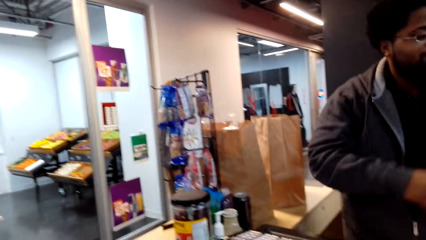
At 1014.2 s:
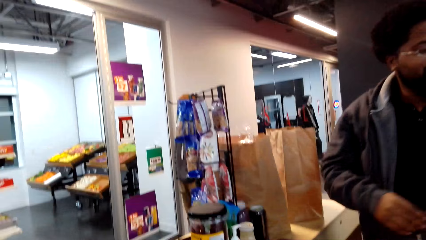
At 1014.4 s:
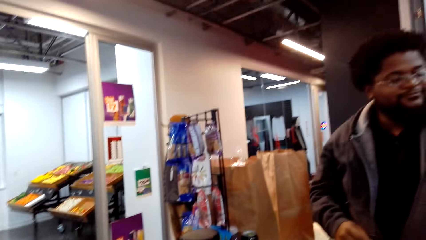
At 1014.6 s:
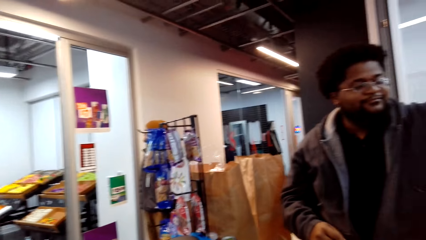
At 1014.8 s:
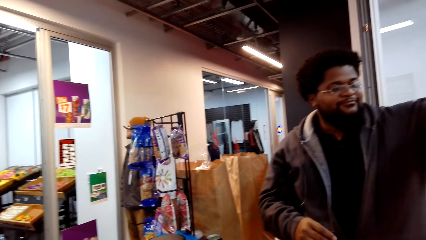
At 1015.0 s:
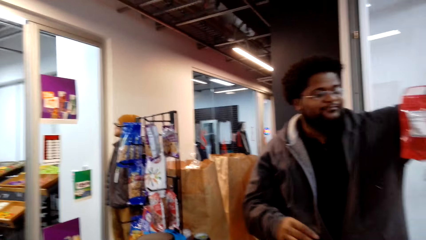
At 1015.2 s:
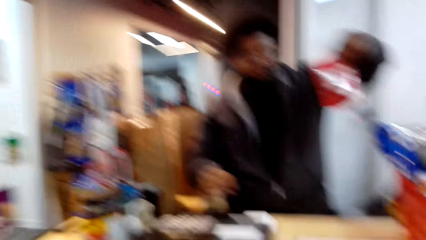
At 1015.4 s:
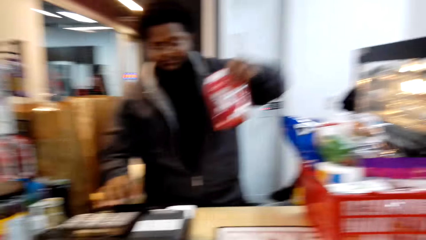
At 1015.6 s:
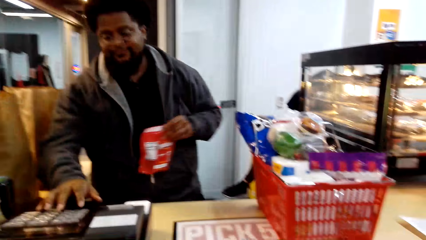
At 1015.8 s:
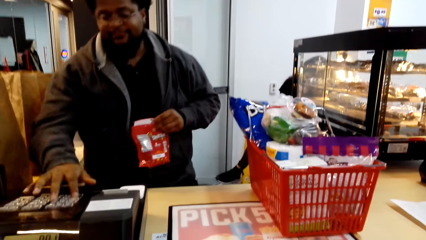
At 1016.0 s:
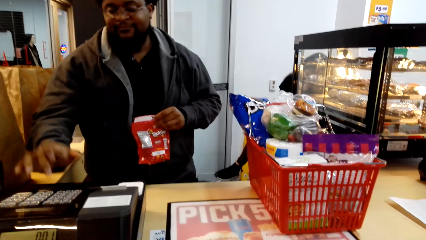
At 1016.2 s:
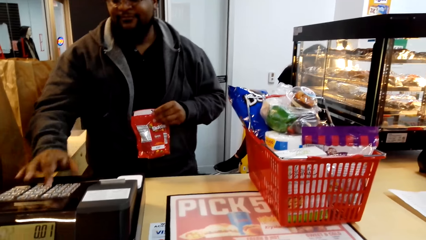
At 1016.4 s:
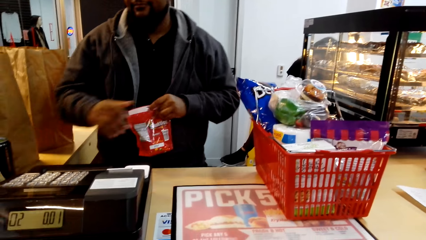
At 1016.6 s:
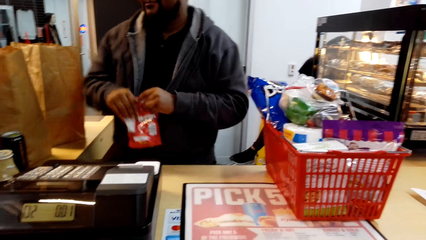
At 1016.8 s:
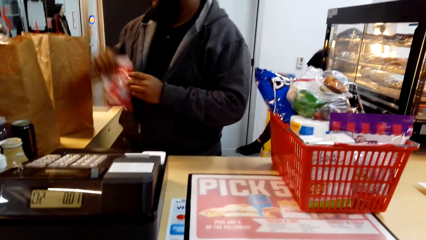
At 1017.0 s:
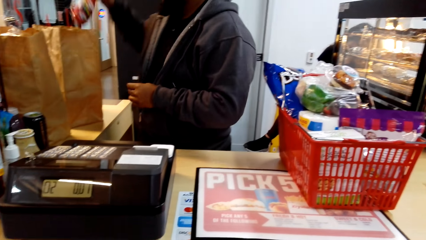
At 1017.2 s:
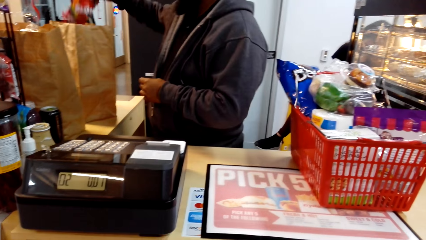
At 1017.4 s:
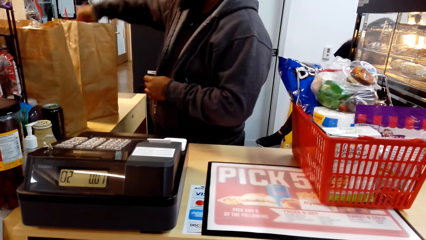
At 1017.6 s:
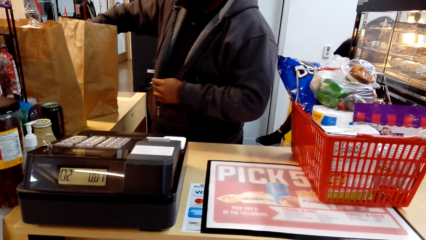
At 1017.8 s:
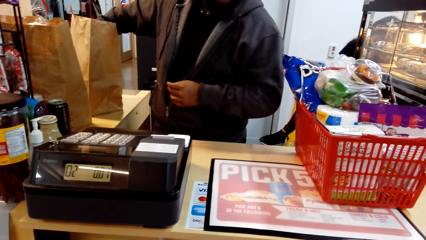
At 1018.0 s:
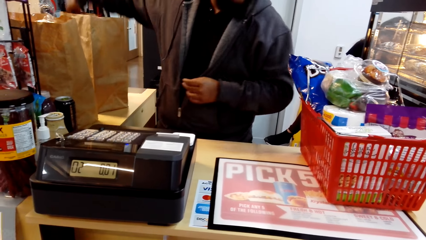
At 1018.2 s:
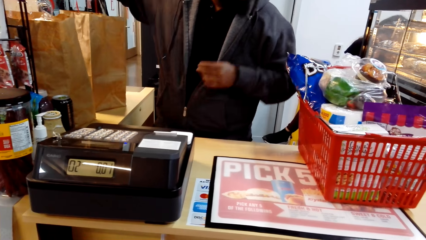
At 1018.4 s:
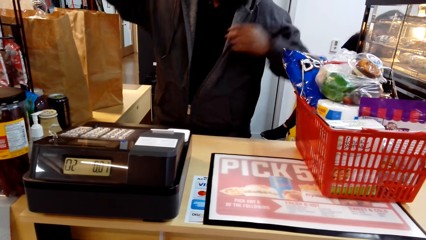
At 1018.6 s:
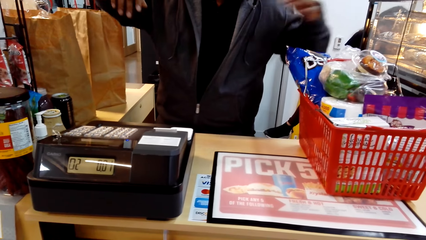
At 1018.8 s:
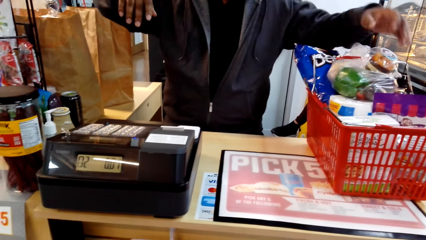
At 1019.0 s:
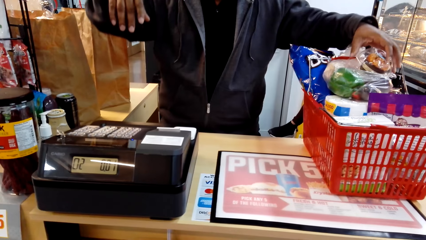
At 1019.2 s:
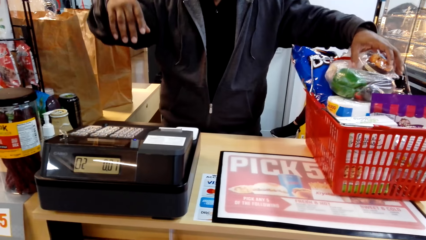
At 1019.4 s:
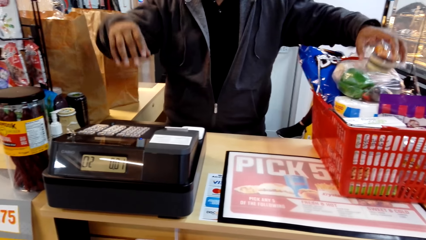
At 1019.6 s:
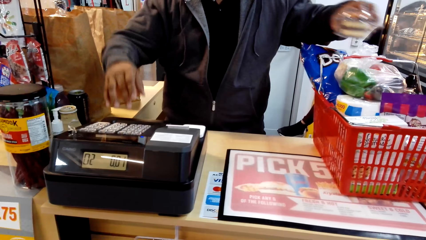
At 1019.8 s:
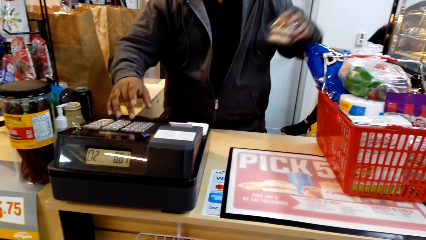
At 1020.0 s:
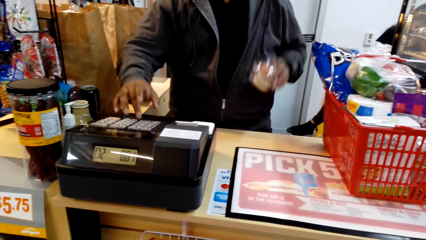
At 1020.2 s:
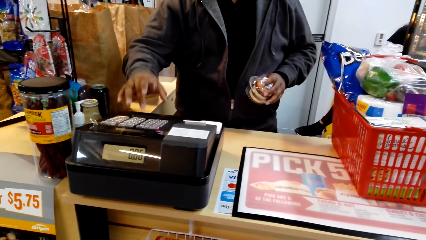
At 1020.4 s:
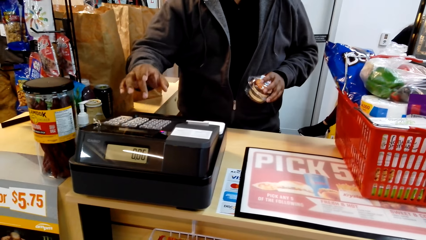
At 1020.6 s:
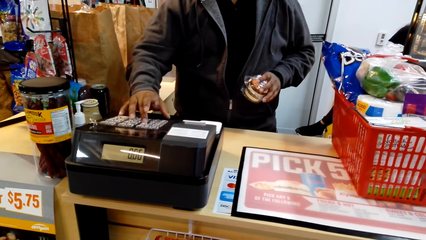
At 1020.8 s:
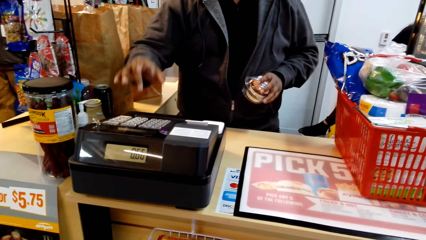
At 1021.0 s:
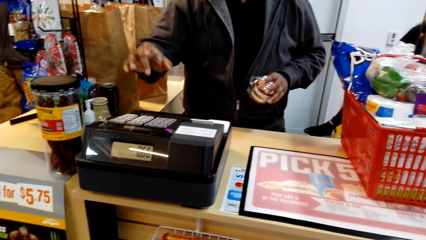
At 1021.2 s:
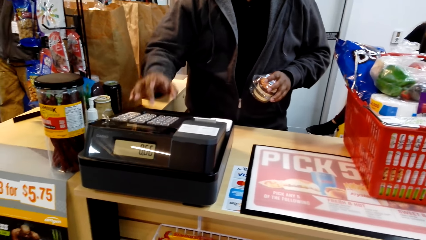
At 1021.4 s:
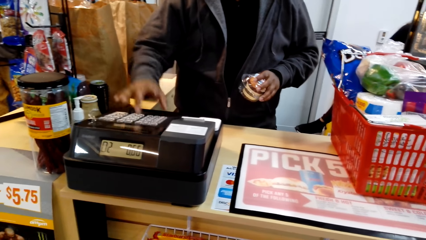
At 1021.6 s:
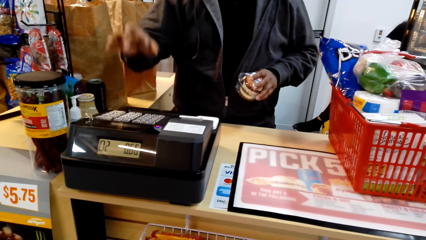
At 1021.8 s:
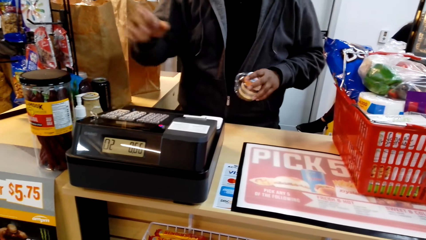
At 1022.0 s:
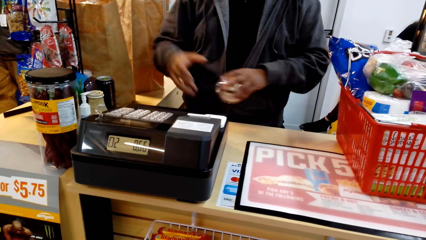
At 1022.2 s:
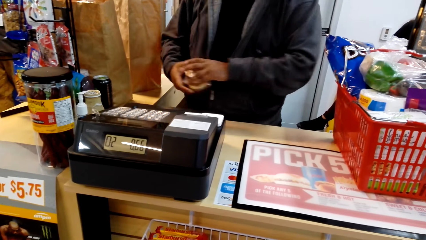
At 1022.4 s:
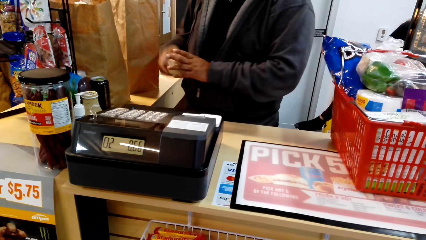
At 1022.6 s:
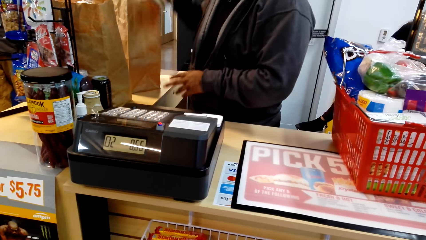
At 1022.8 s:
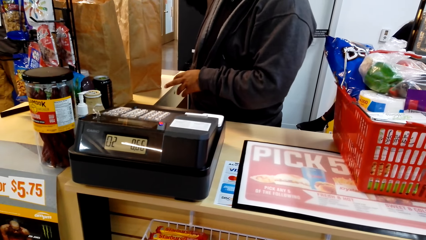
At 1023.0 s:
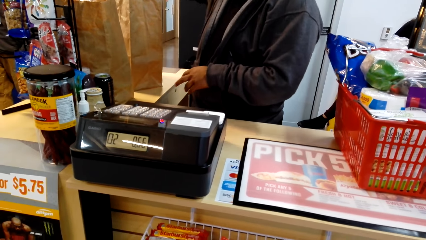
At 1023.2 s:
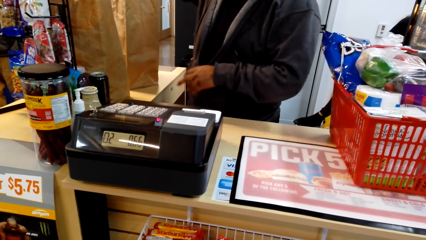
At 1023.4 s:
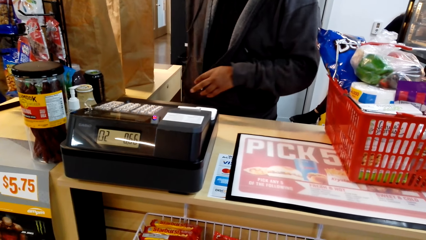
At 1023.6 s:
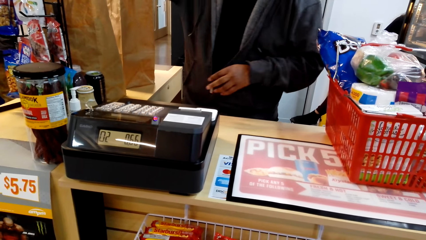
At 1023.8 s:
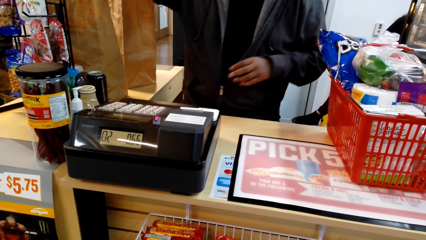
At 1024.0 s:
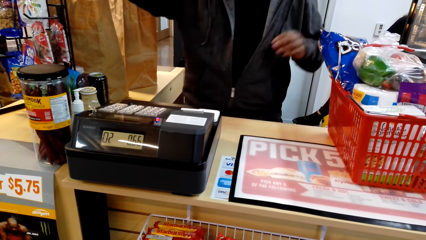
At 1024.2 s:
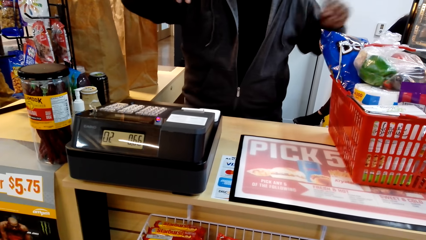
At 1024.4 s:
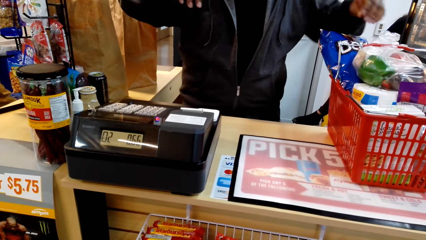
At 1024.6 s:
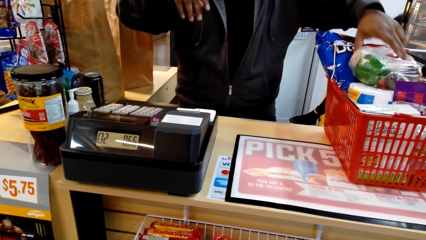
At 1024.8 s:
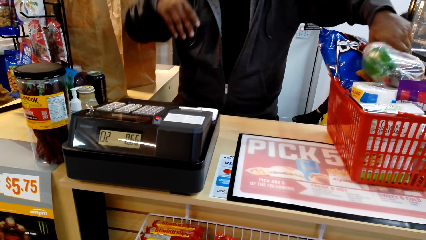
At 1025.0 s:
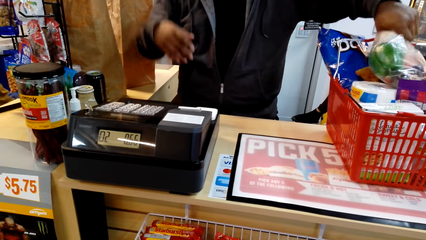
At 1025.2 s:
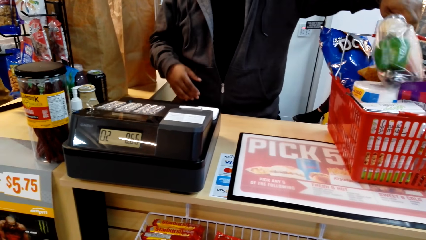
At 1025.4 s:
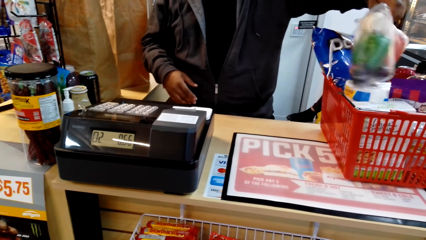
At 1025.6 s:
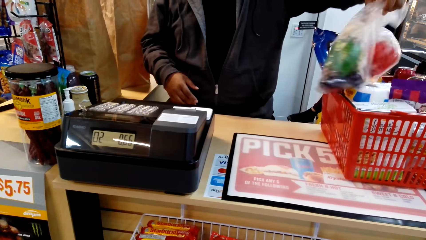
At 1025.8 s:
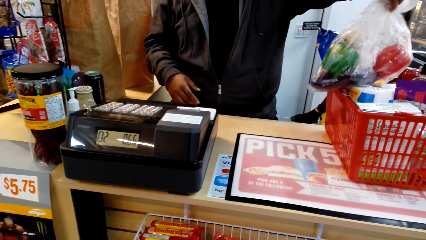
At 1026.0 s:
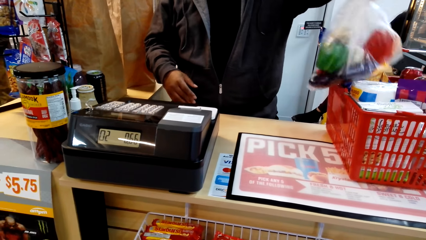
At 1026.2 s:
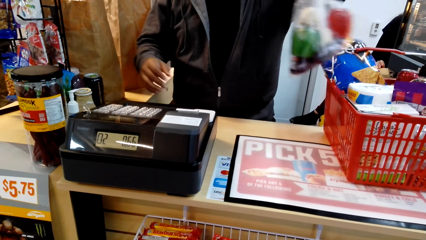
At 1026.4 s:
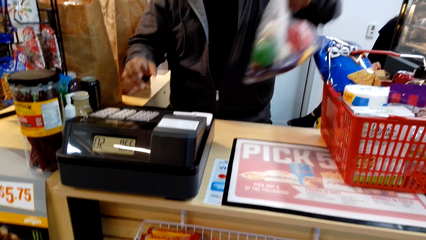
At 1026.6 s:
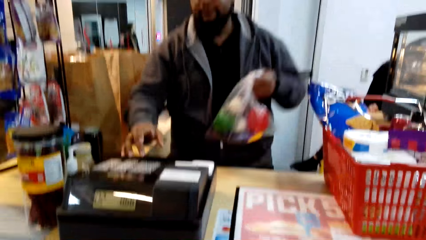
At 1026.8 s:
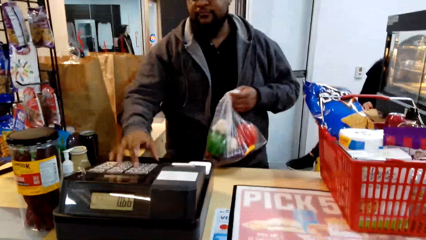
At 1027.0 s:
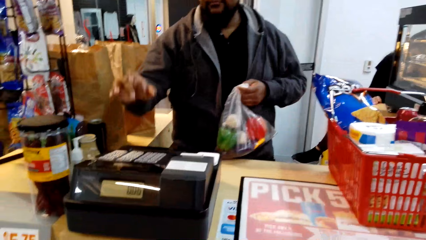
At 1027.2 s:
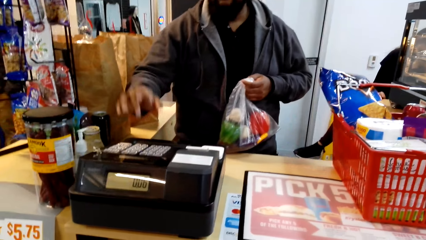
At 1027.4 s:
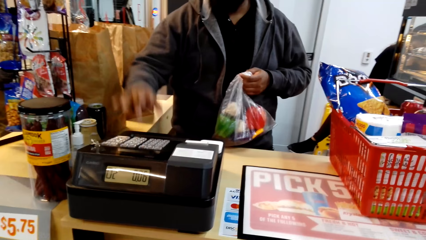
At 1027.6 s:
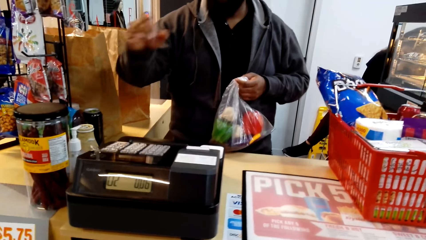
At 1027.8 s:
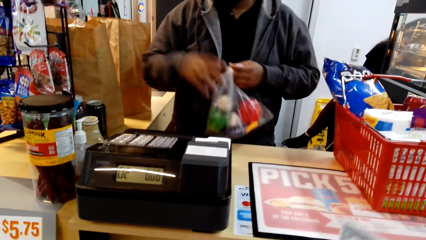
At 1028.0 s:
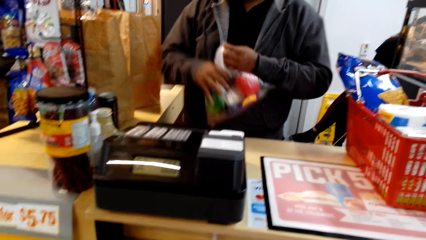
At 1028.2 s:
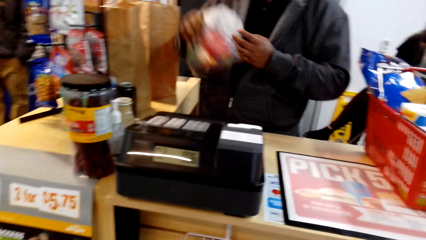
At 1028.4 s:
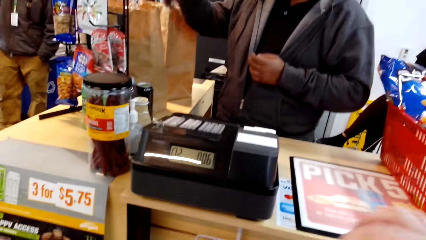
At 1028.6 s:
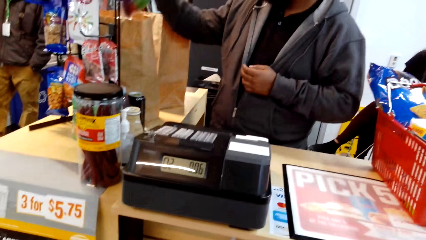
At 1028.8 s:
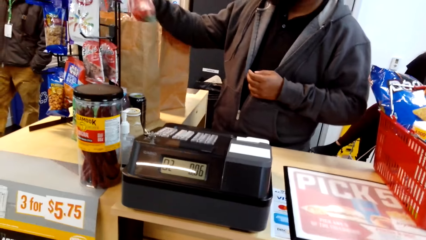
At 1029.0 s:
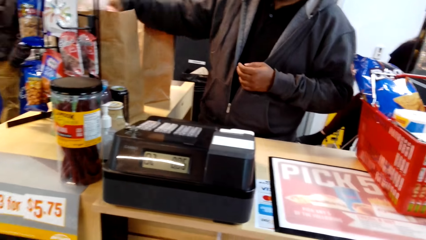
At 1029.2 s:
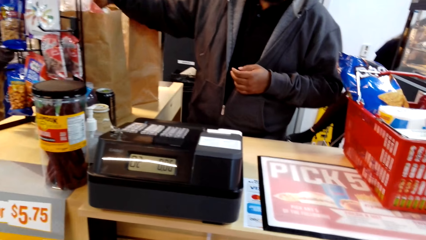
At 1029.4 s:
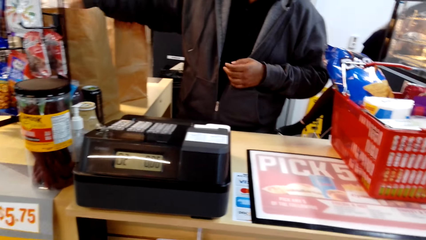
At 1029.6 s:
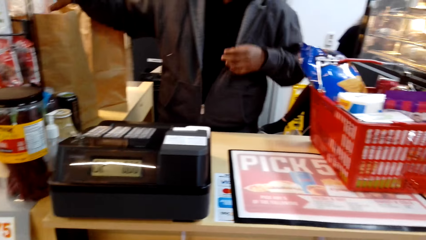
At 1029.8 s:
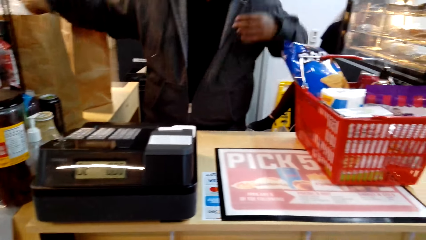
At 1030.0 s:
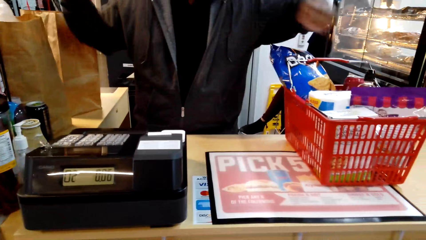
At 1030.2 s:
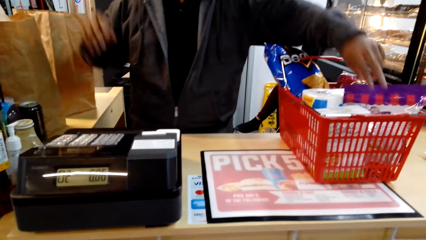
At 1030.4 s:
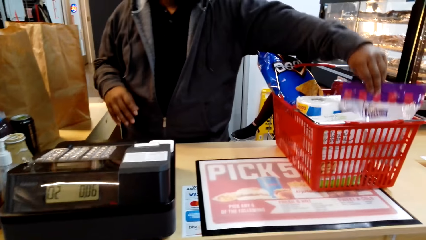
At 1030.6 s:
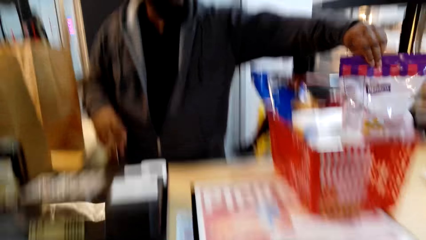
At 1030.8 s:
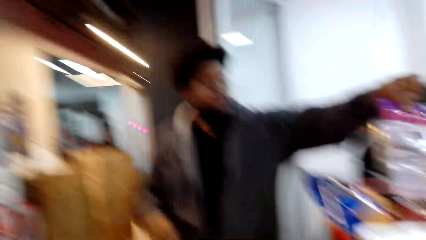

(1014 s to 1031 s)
A person takes an item. The person presses the machine and puts the sachet in the paper. The person picks up an item, operates the machine, and packs the item. The person picks up the paper of peppers or nylon bag. The person presses the machine. The person inserts the nylon bag in a carrier bag.
